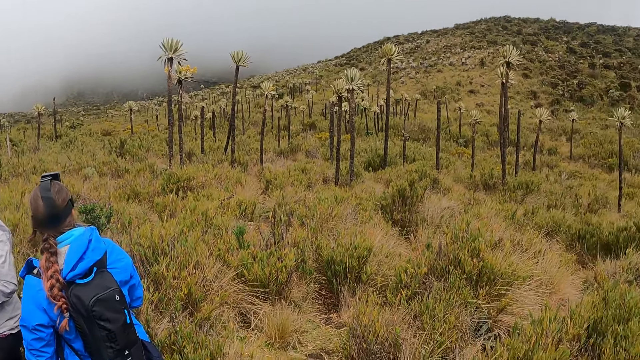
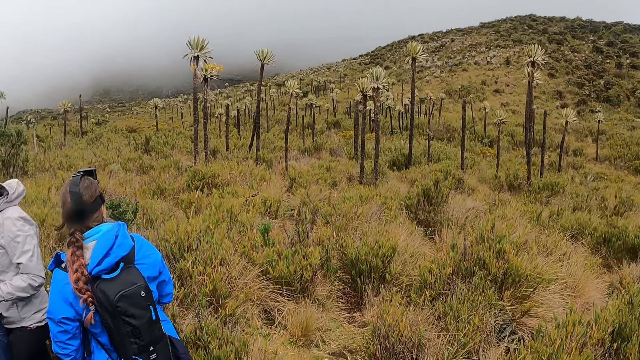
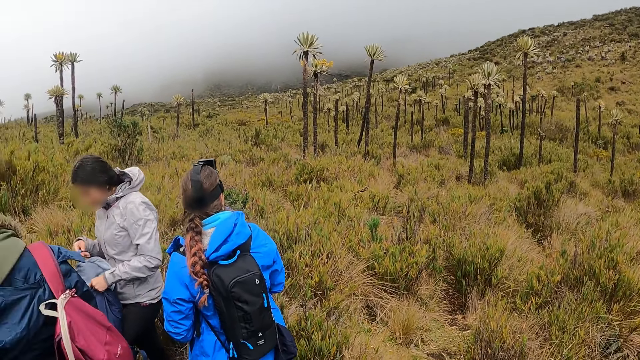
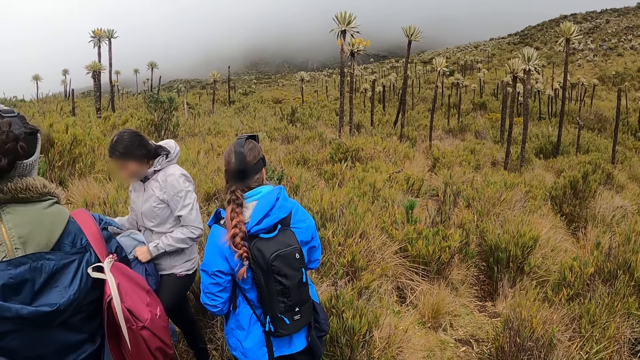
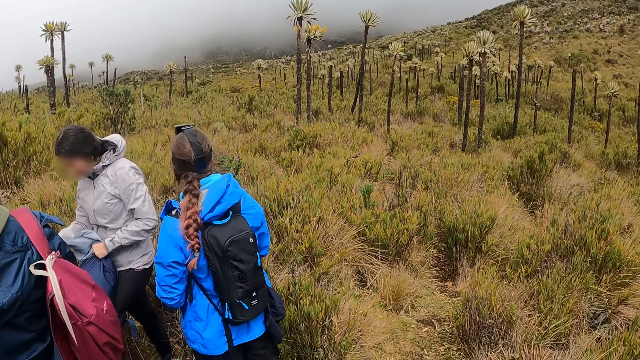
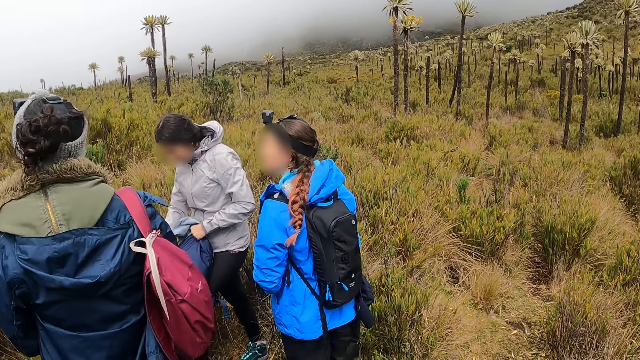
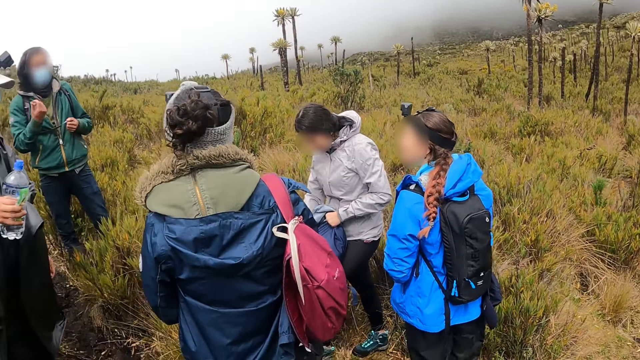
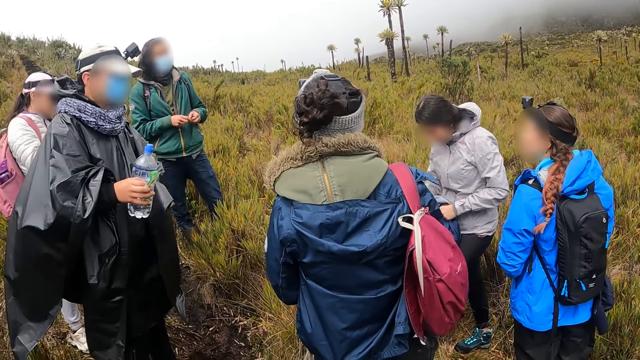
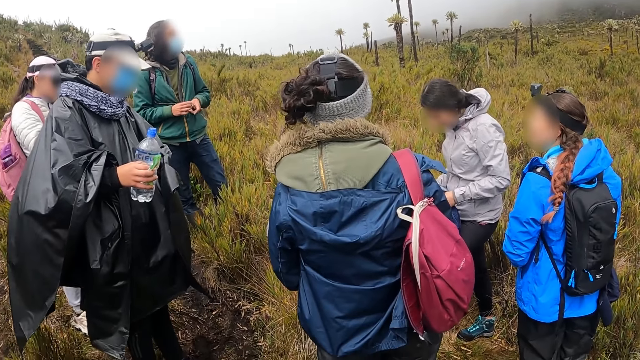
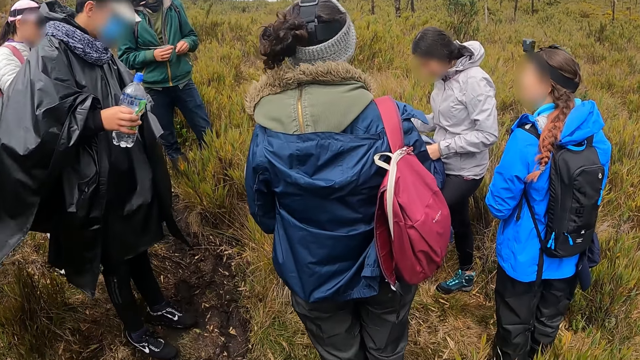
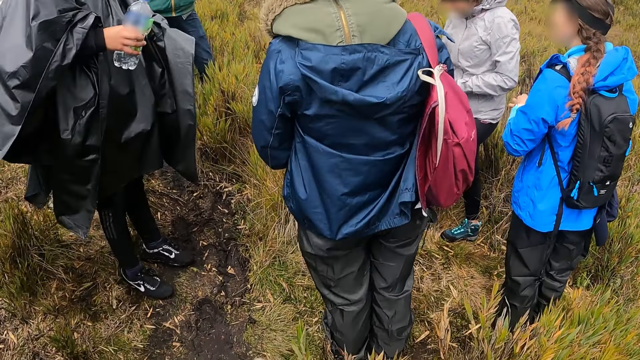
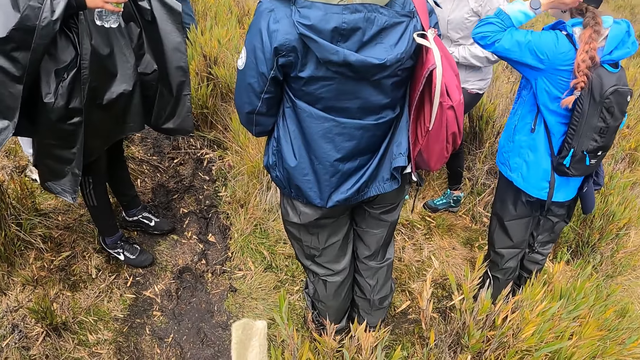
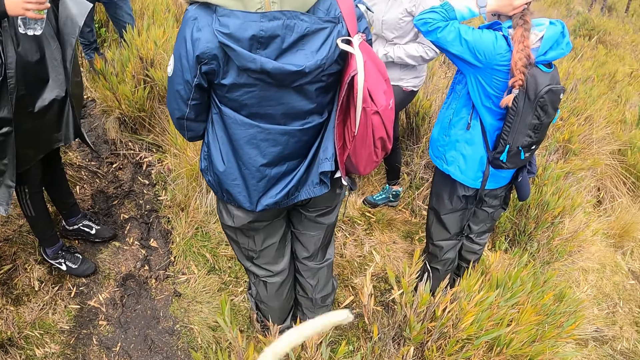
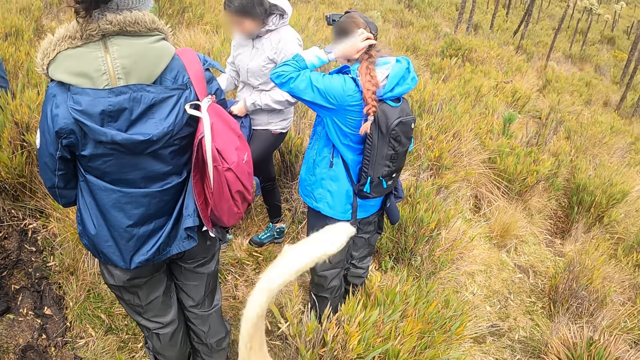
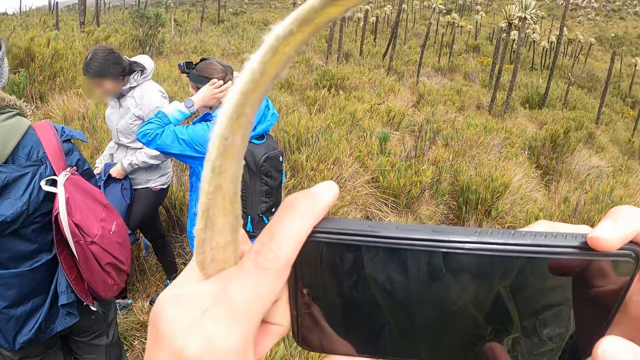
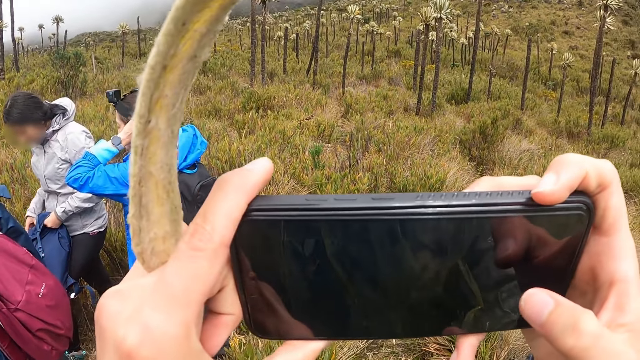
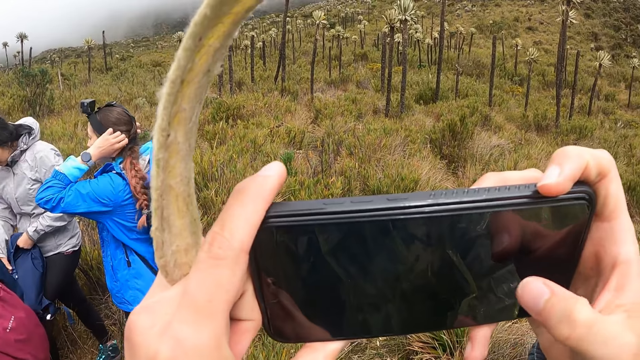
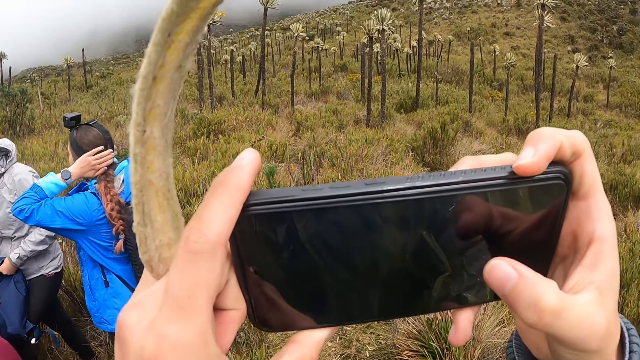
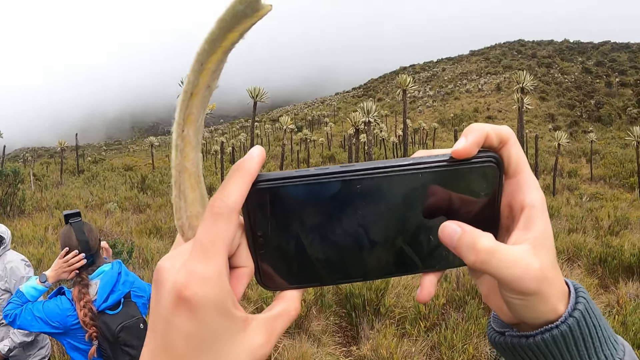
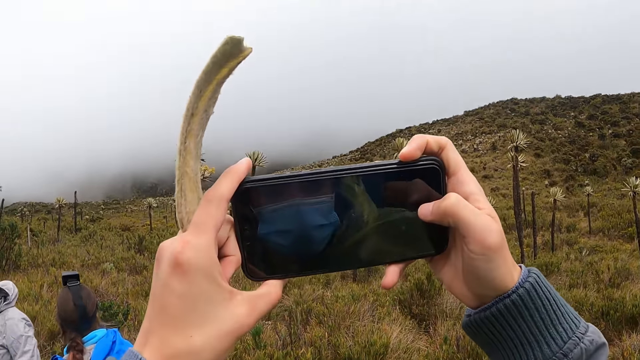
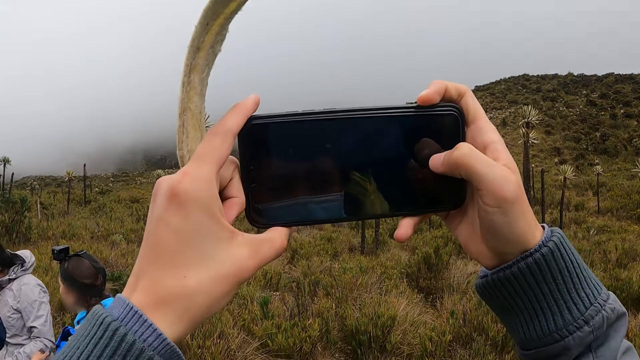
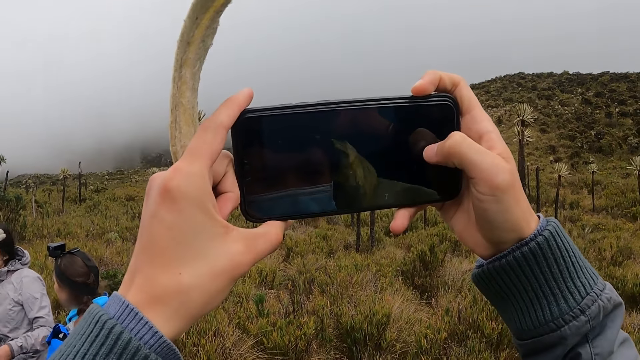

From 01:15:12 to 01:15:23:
The camera wearer looks around. The woman brushes her hair with her left hand. The camera wearer takes pictures. They operate the phone with both hands.

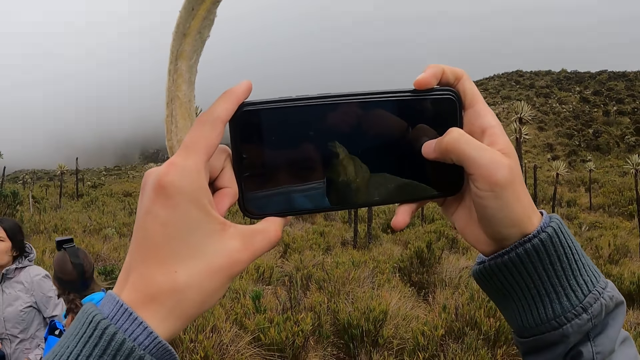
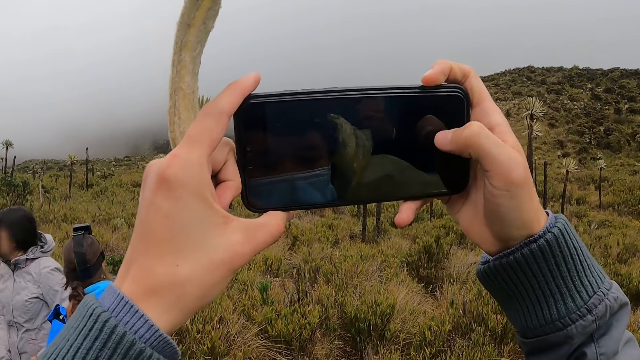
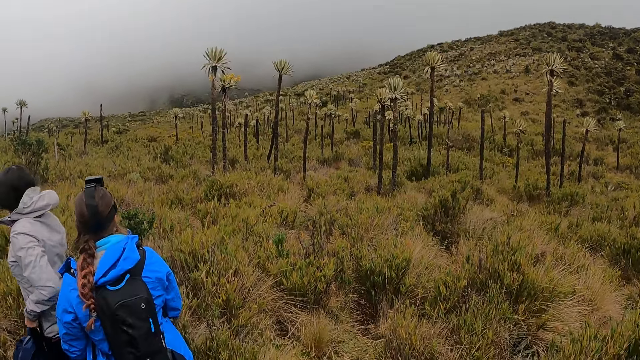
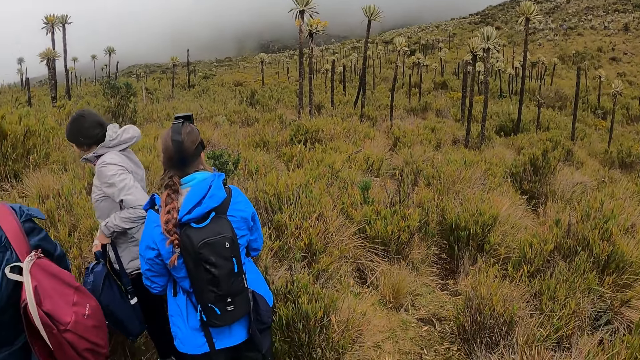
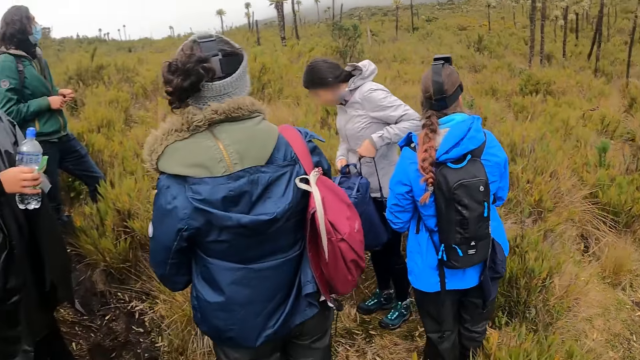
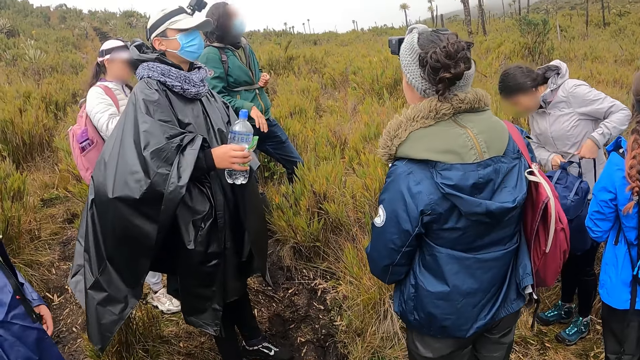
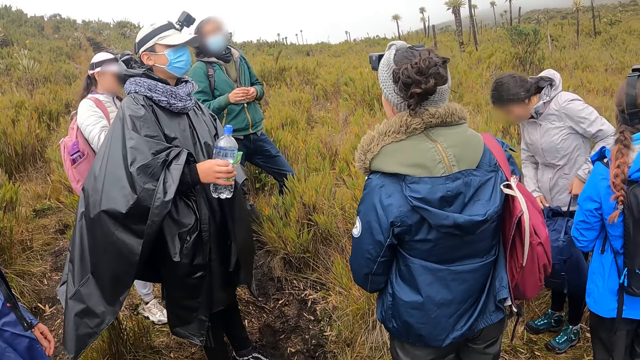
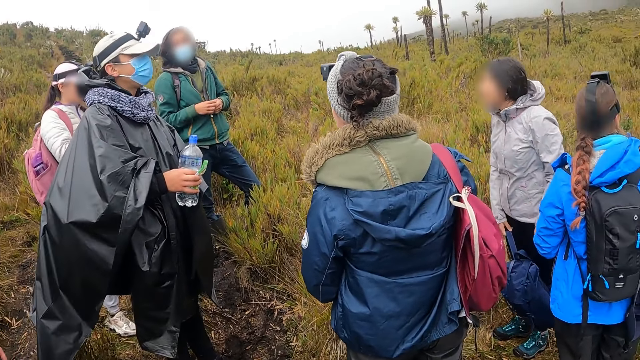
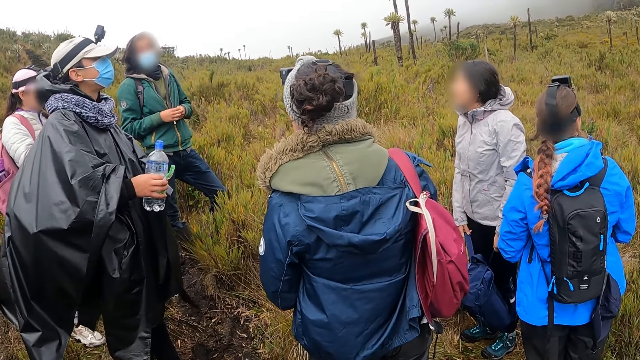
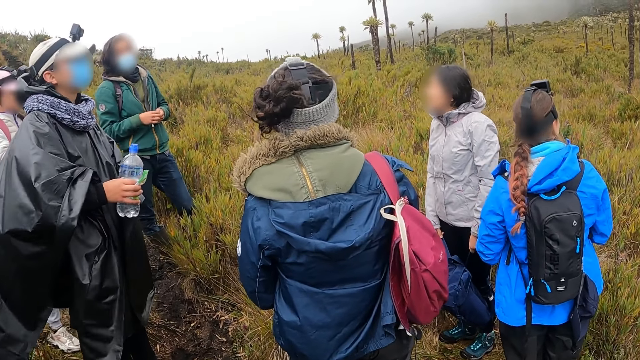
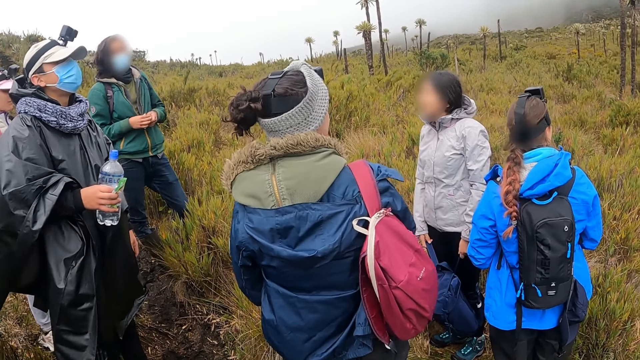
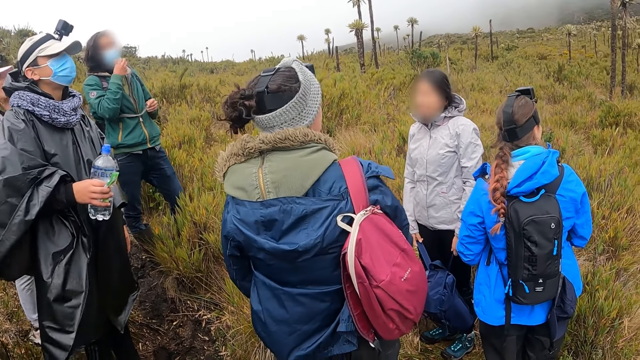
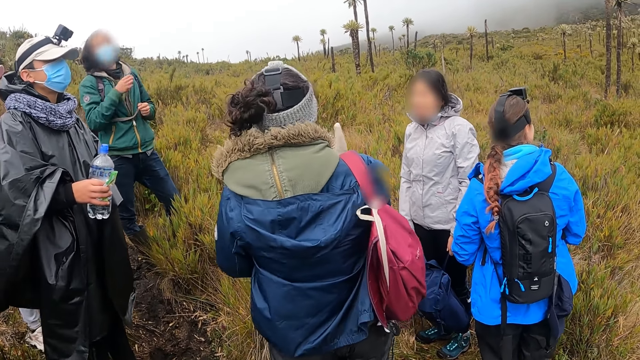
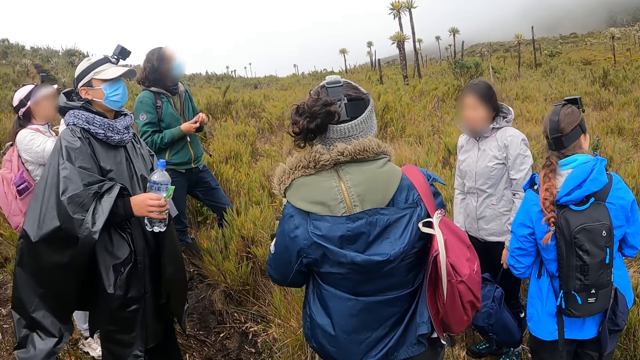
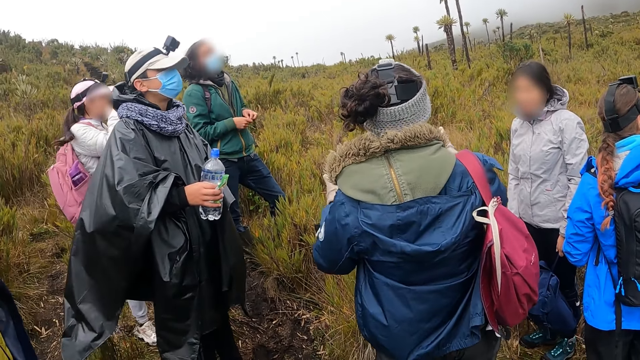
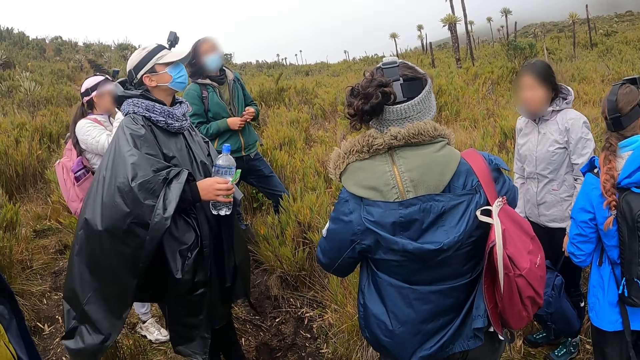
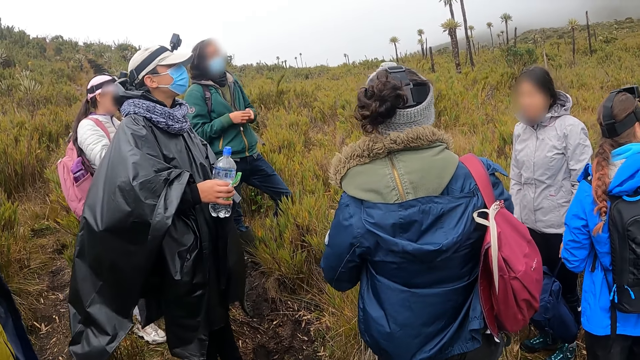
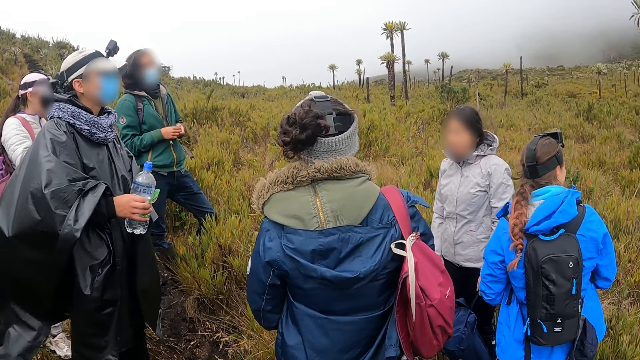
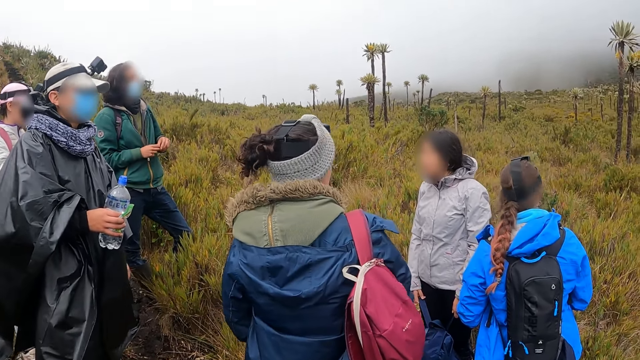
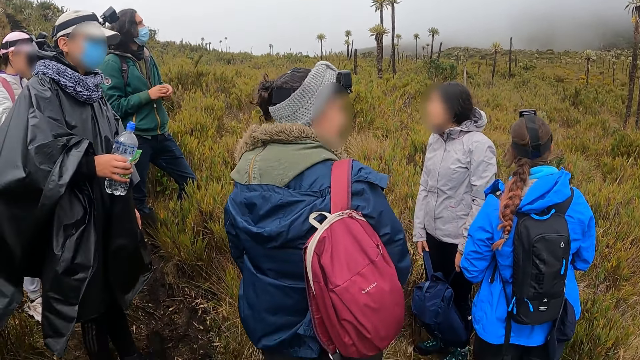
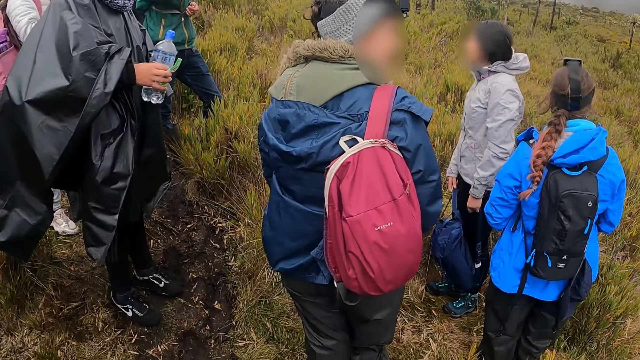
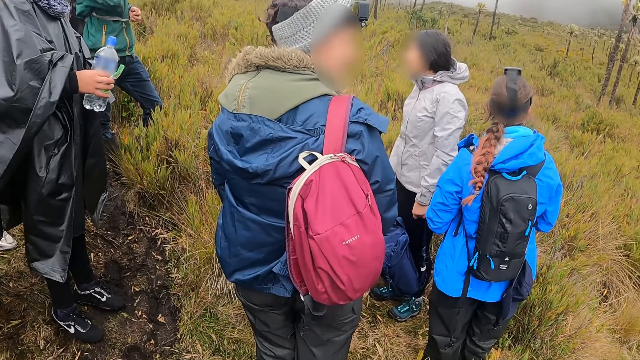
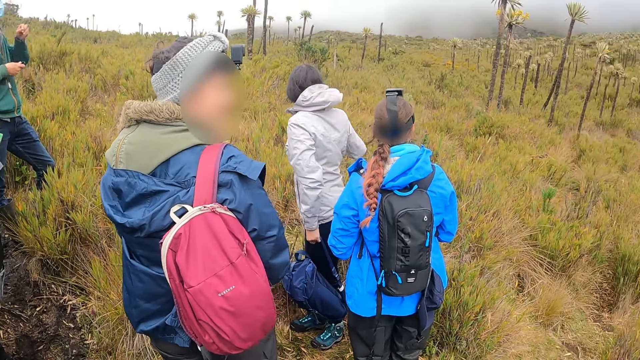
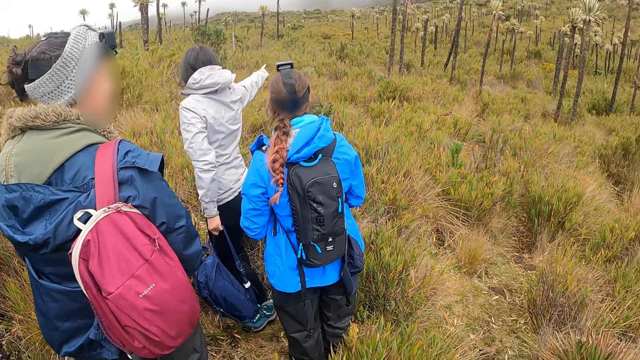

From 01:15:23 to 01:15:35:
The camera wearer lowers the phone. The man converses with the group of people. The camera wearer looks around at friends. The woman gesticulates with her right hand.
